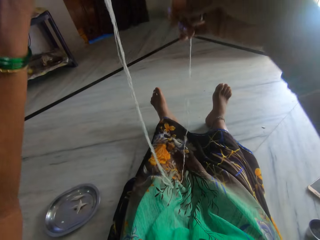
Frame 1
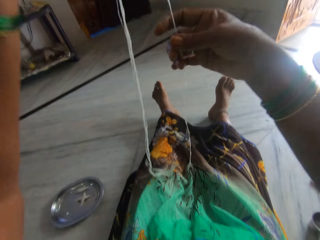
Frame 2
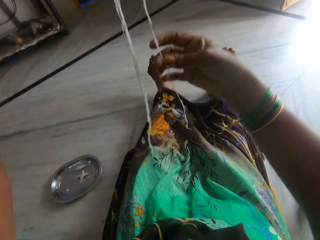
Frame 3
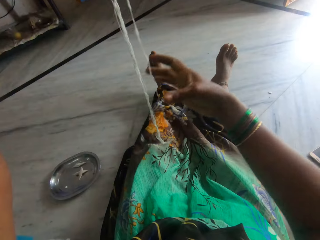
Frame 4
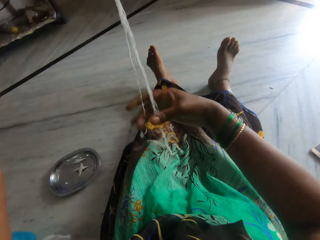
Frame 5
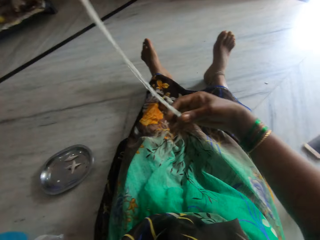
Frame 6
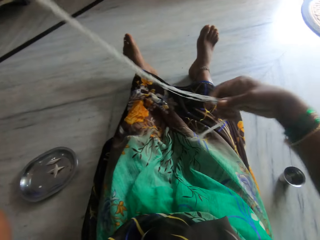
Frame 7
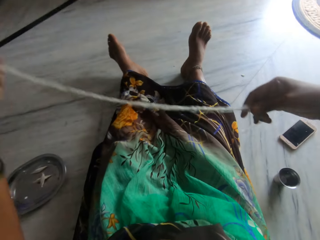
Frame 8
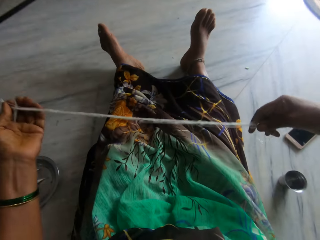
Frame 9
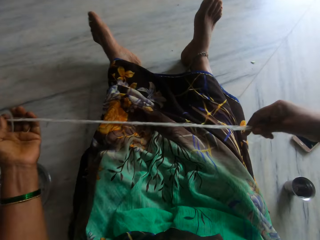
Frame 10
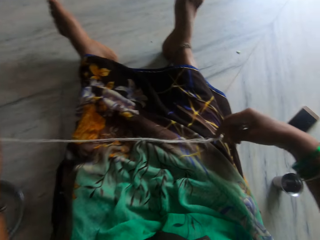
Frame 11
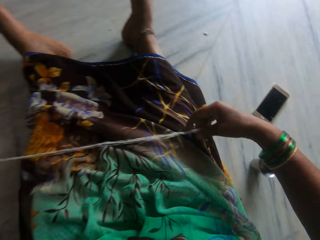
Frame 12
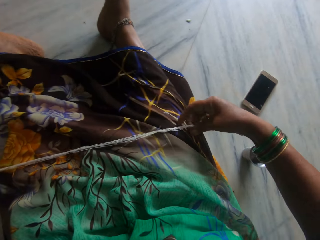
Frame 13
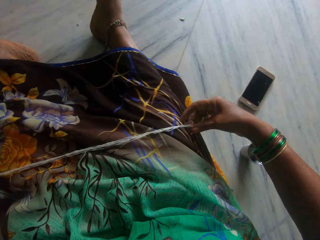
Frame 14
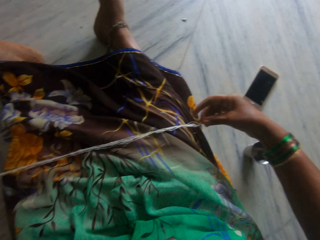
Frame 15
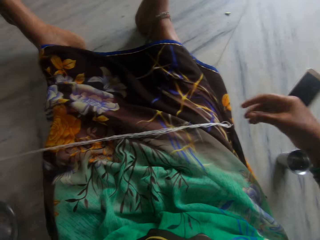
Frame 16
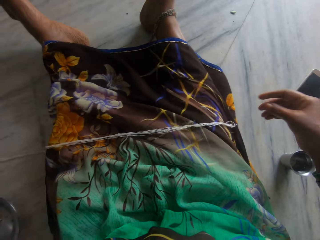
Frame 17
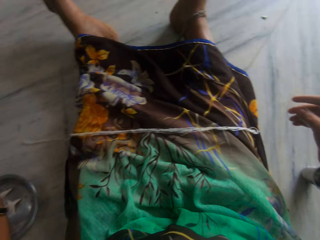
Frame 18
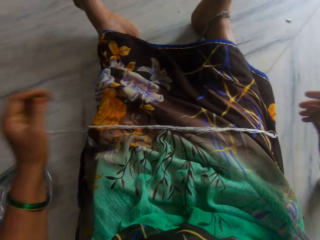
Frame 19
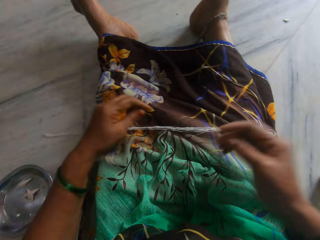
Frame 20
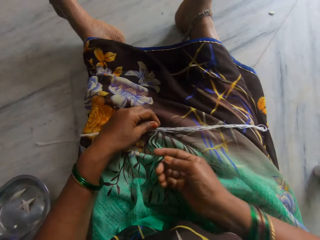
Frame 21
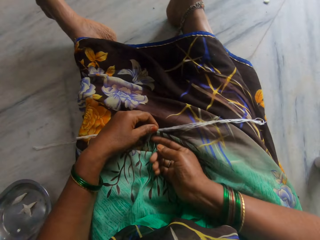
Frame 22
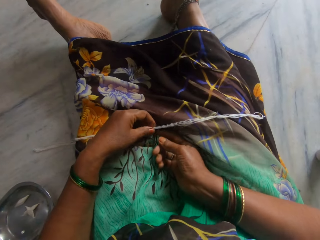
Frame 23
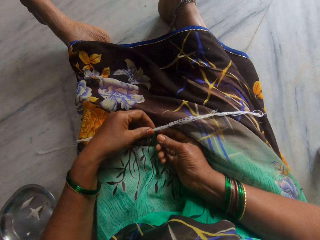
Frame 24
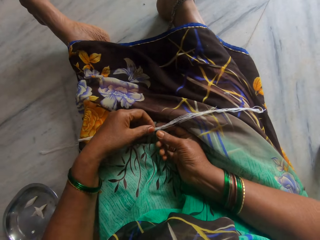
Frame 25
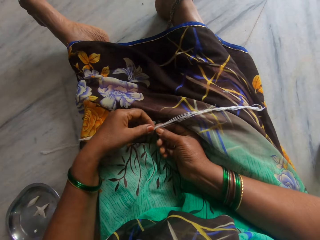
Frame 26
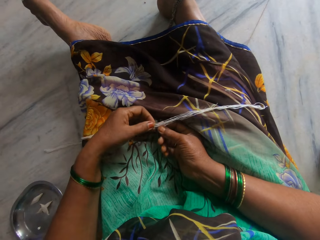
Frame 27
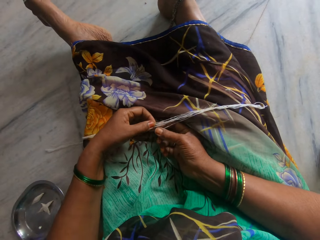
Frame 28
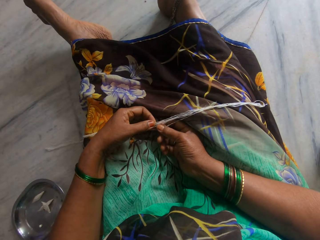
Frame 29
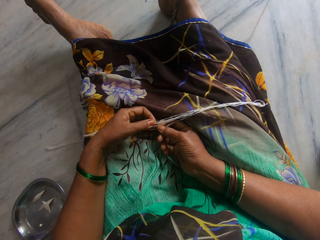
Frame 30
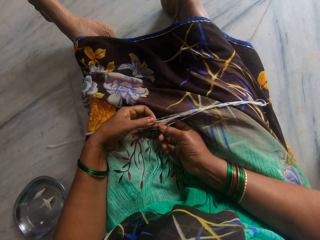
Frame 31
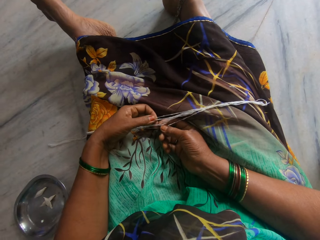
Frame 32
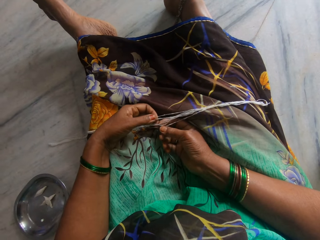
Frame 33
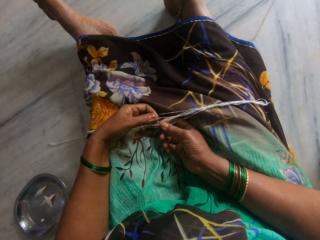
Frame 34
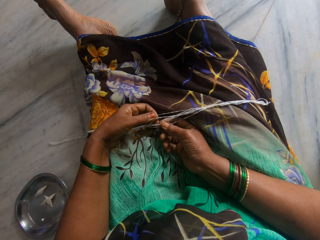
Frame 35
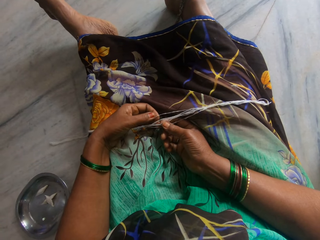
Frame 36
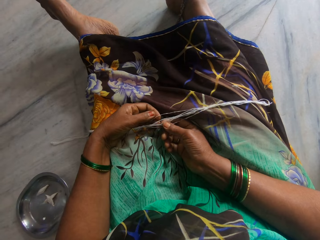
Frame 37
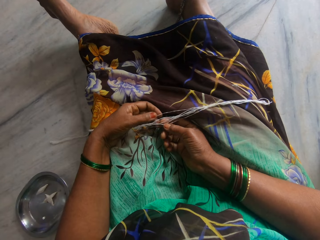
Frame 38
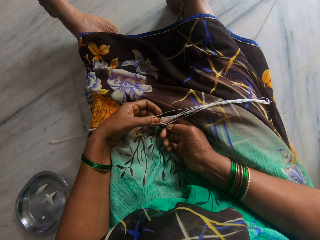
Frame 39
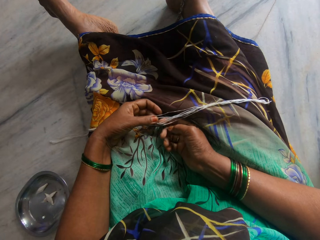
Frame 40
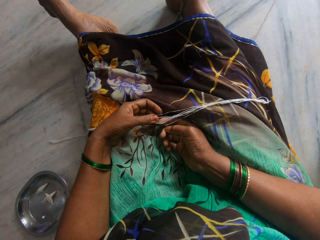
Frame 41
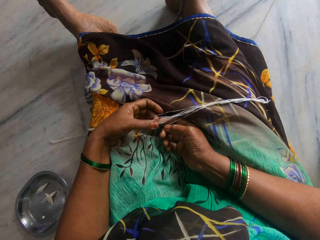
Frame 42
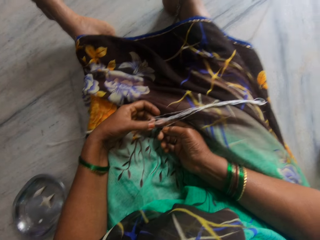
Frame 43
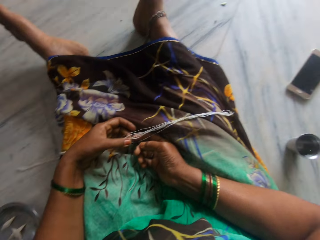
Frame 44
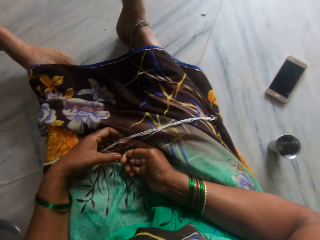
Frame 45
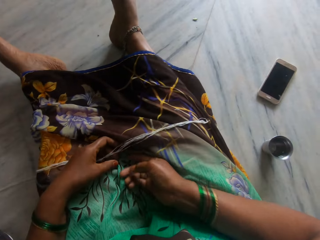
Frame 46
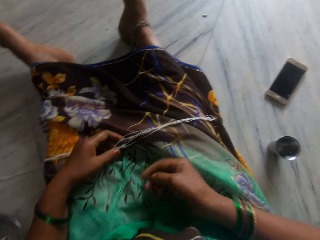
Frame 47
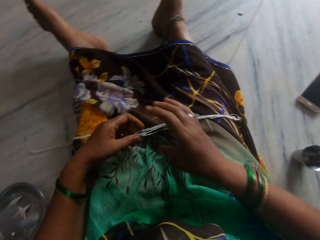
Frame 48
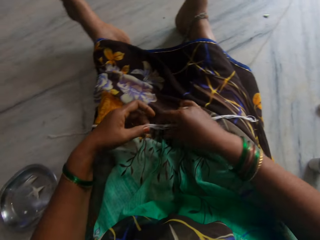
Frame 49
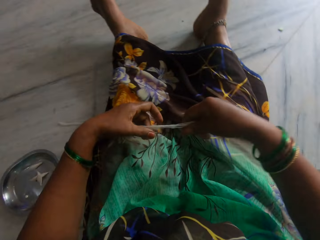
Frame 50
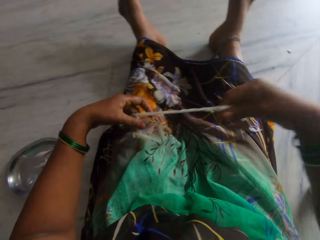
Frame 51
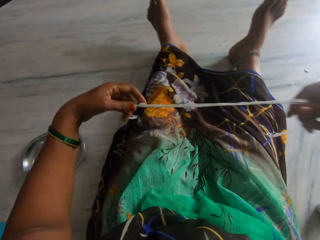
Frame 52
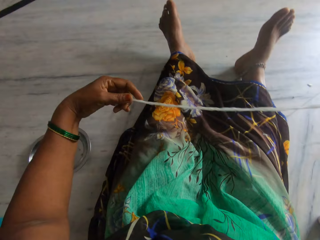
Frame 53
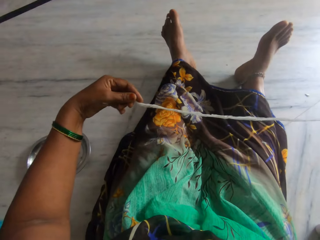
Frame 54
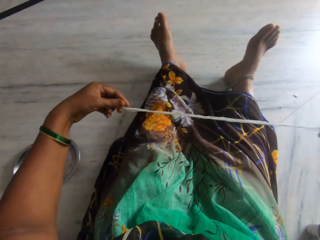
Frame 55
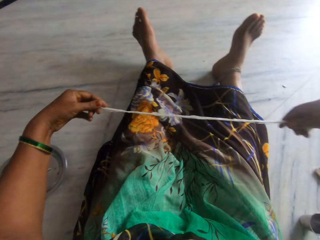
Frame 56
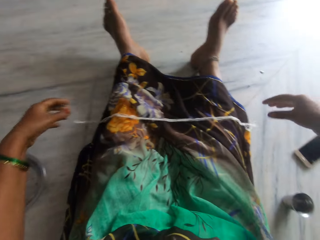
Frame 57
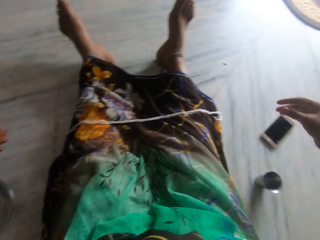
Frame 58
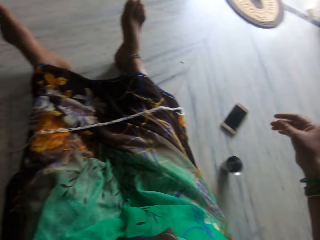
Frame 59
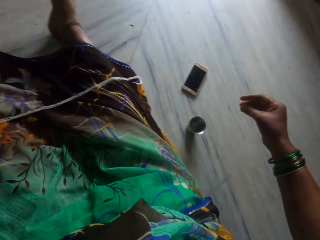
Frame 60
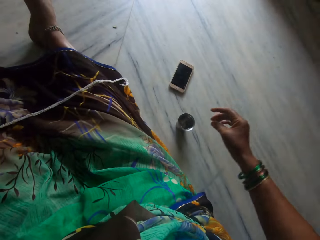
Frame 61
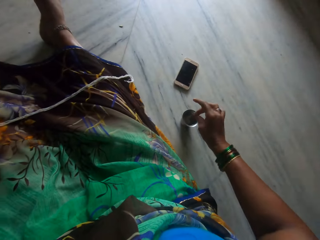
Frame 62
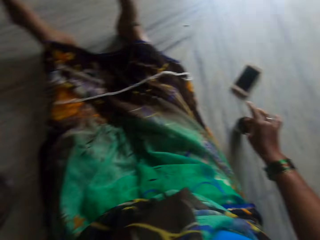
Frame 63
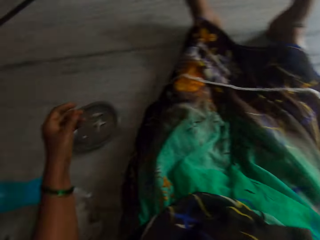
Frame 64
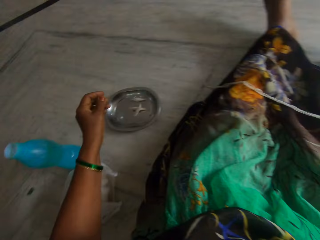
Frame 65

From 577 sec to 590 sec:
The camera wearer puts the thread on her legs. She separates the thread. She samples the thread. She stretches the thread. She picks up the thread. She drops the thread on her legs.

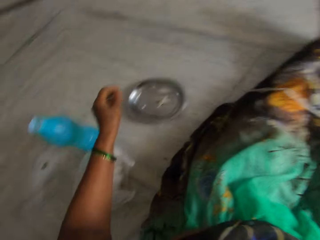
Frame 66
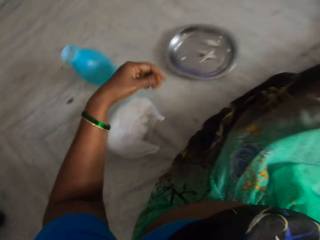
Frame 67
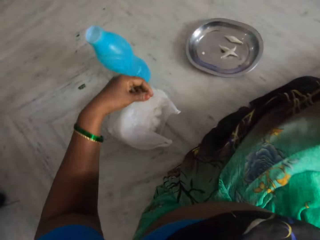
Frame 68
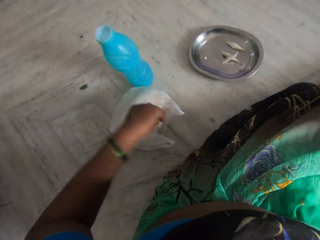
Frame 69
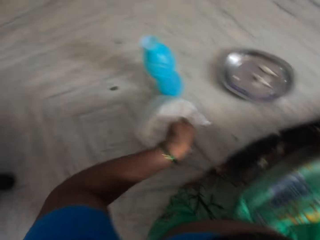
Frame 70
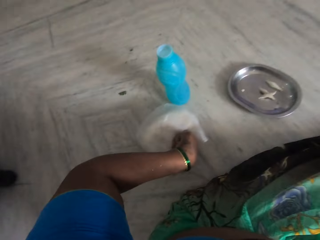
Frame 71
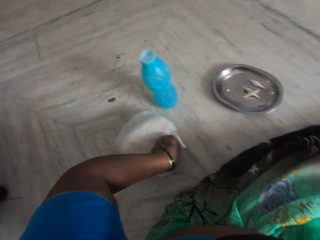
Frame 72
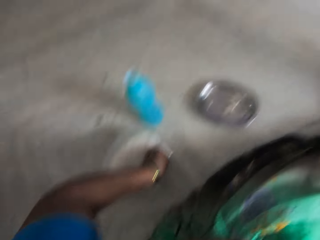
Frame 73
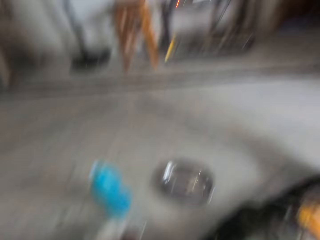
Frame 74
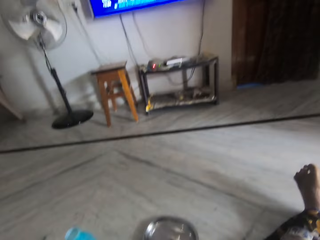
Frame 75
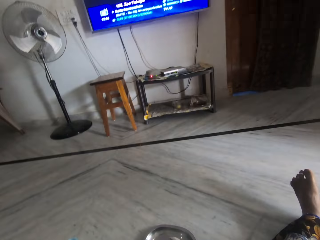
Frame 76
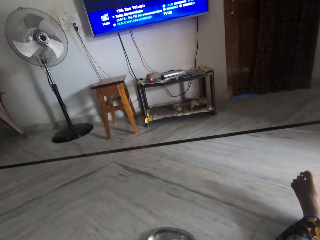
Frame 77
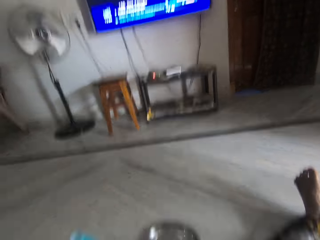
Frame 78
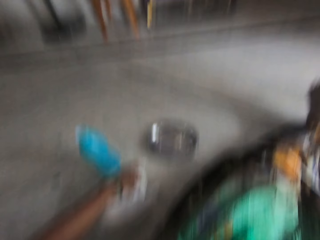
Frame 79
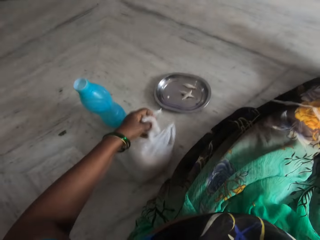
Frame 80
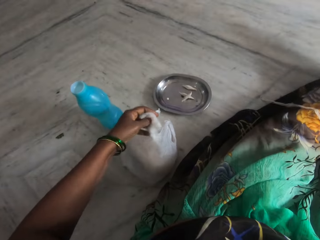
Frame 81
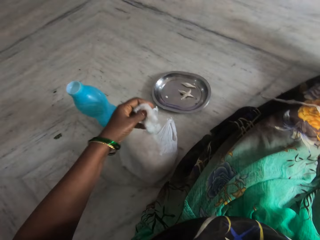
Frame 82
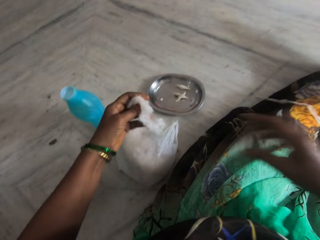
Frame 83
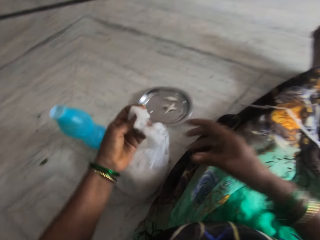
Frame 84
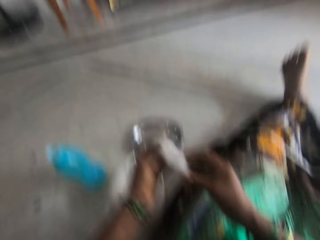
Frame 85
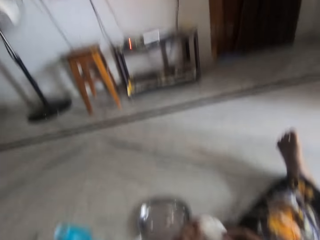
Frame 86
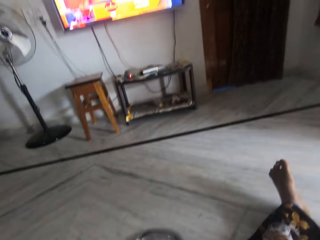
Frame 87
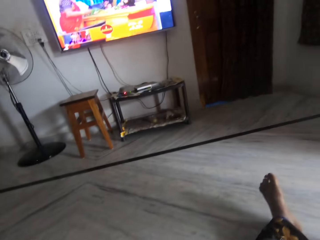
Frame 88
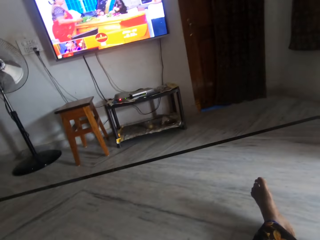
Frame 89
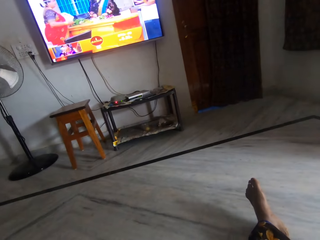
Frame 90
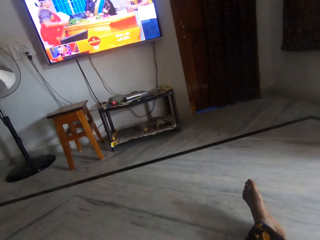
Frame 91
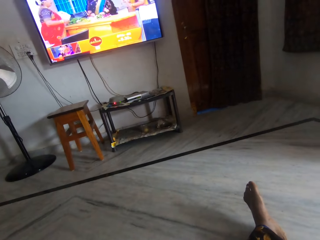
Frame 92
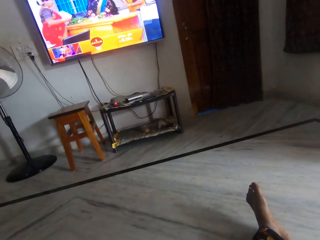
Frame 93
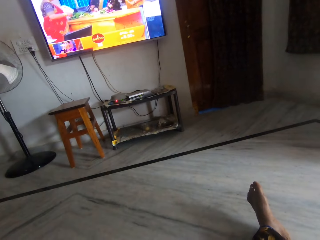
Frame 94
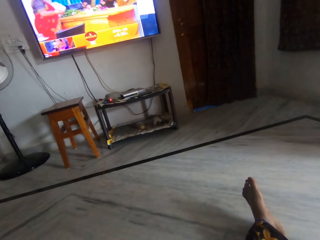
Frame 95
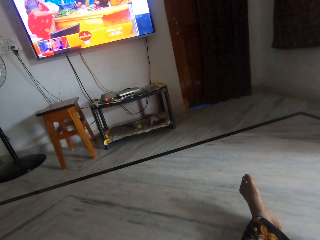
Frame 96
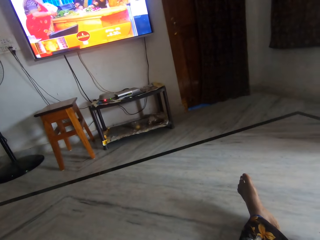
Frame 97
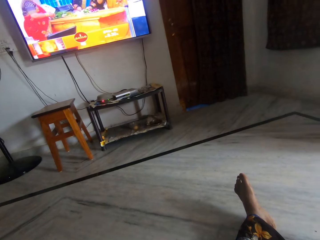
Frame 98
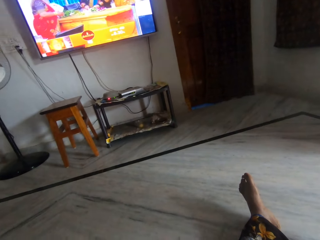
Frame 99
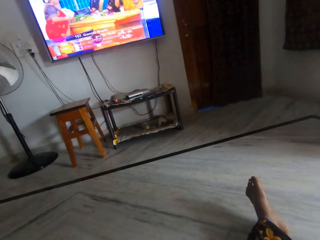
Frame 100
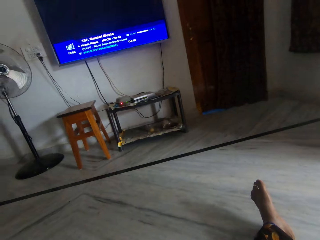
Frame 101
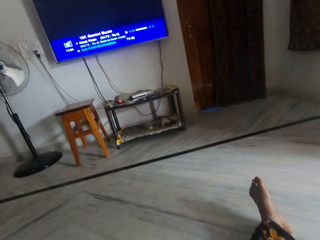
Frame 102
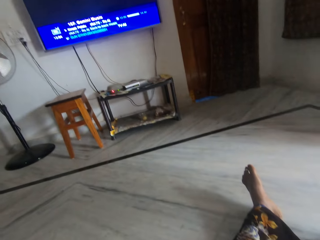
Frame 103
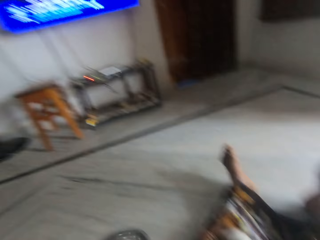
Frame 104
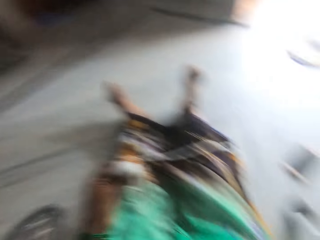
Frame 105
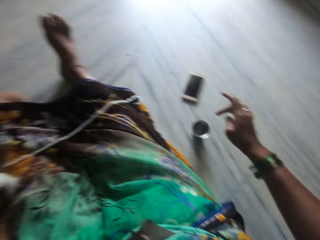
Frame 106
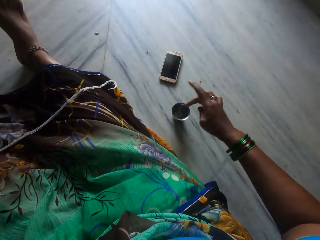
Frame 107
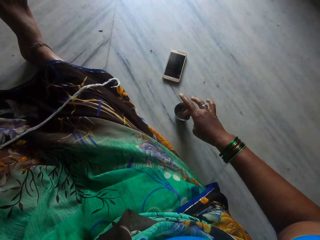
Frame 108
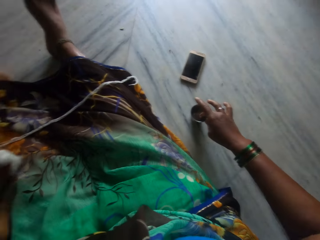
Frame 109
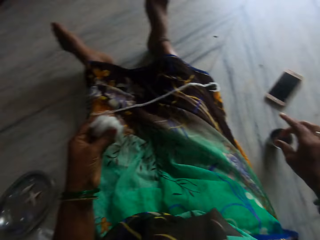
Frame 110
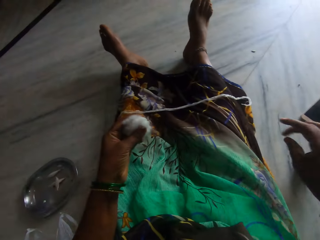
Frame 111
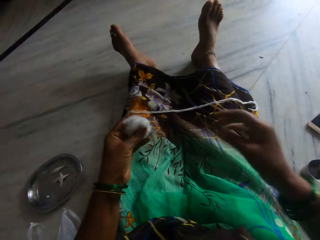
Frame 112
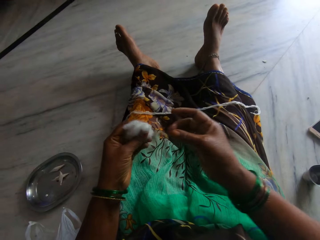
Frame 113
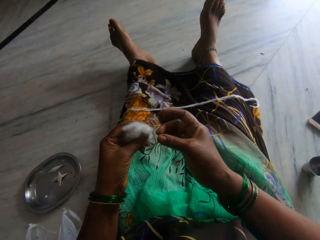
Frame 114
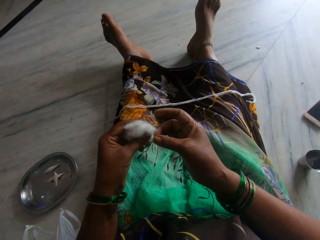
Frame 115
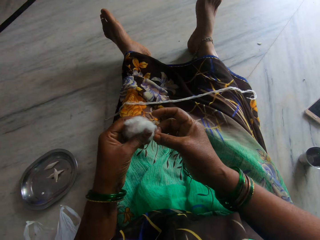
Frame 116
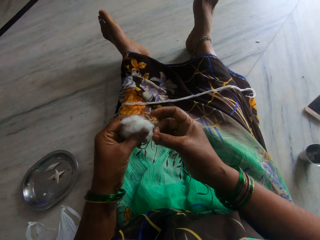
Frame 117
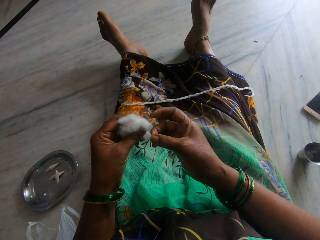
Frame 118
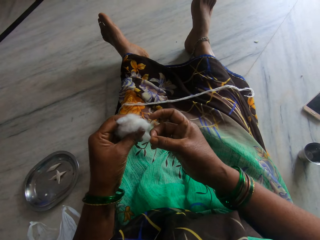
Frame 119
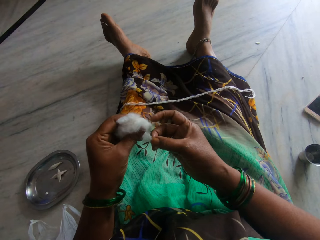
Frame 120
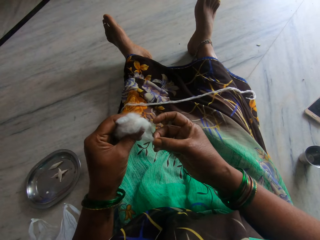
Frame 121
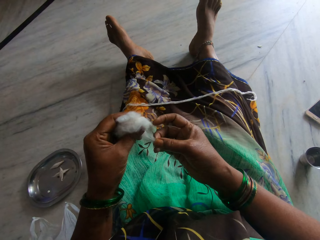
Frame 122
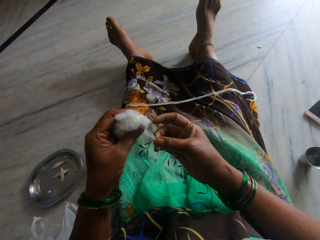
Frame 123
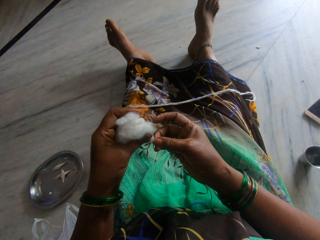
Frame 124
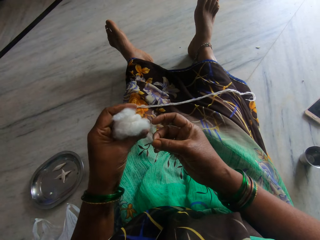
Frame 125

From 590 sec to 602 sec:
The camera wearer takes a cotton ball from a white plastic bag. She looks at the television. She dips her finger in a cup. She spins the cotton into thread.
